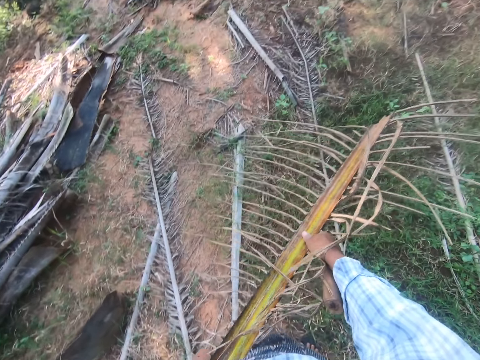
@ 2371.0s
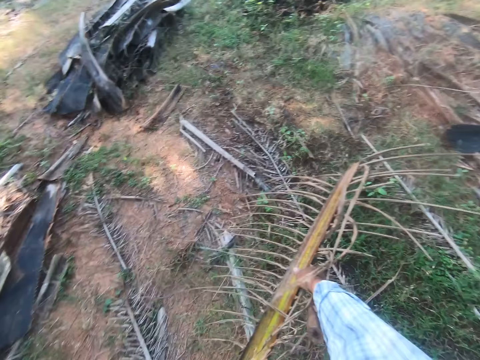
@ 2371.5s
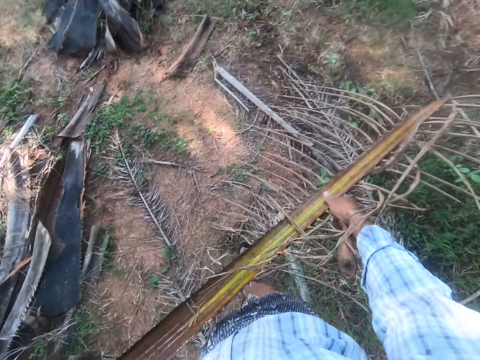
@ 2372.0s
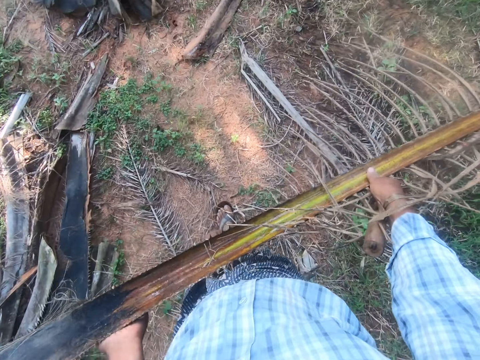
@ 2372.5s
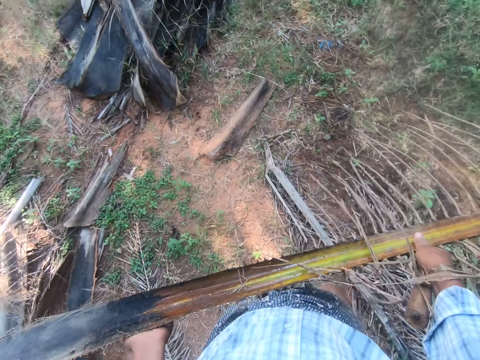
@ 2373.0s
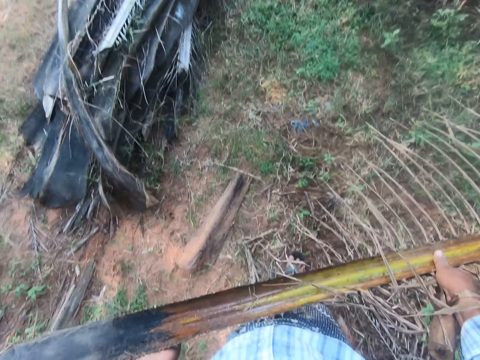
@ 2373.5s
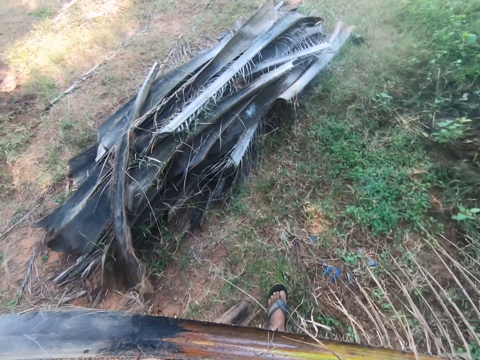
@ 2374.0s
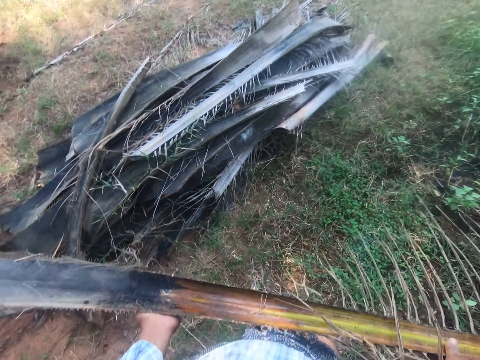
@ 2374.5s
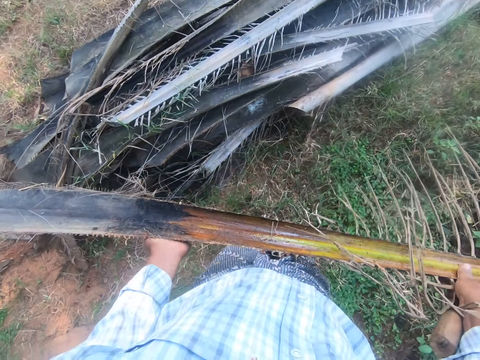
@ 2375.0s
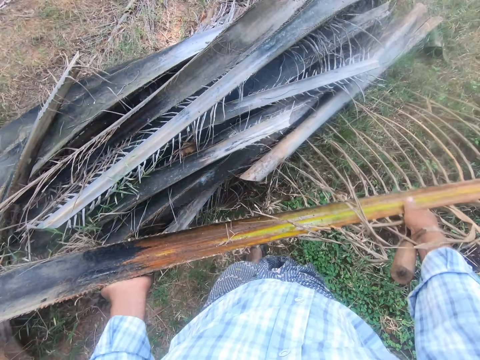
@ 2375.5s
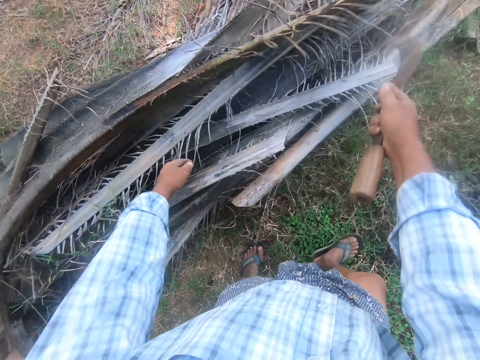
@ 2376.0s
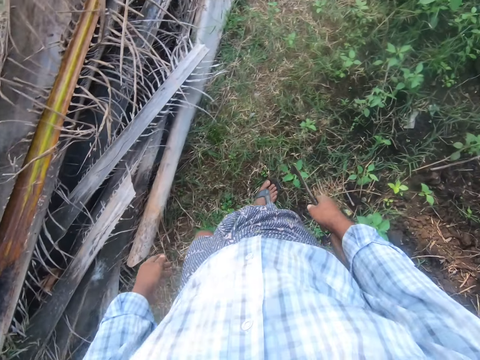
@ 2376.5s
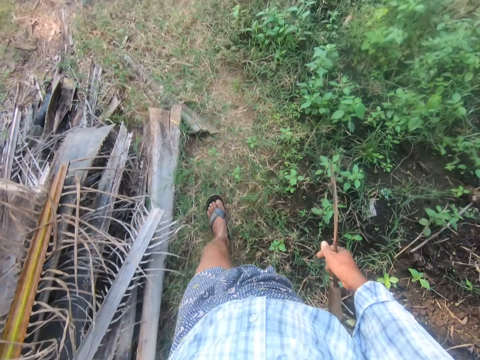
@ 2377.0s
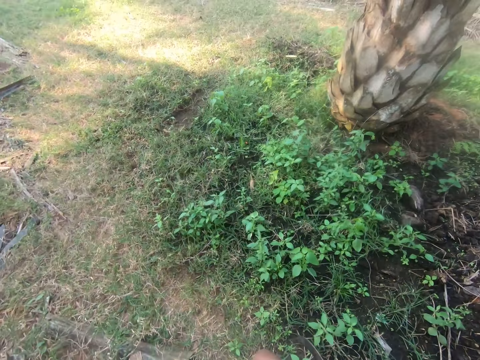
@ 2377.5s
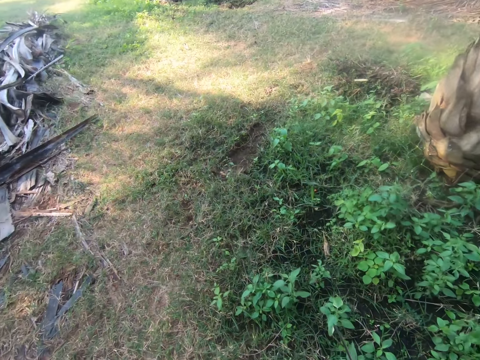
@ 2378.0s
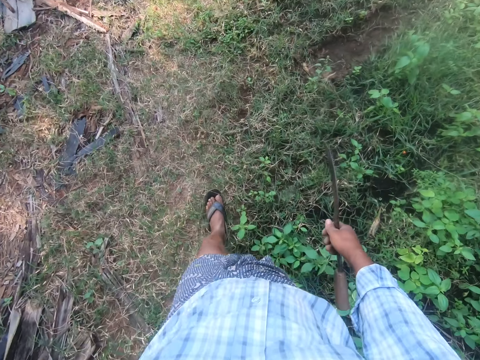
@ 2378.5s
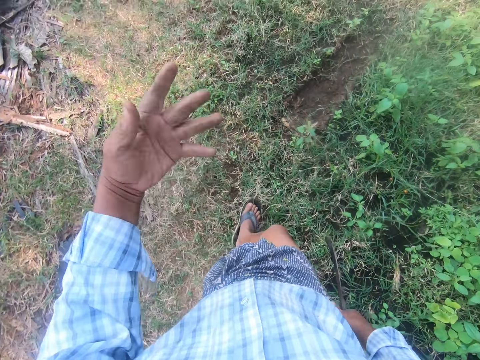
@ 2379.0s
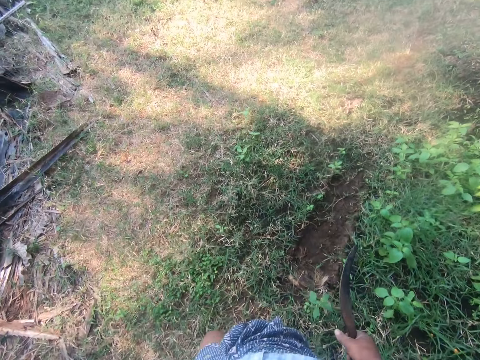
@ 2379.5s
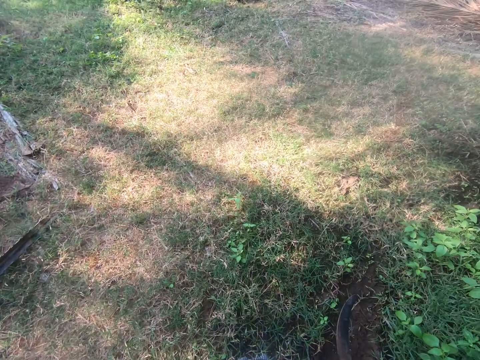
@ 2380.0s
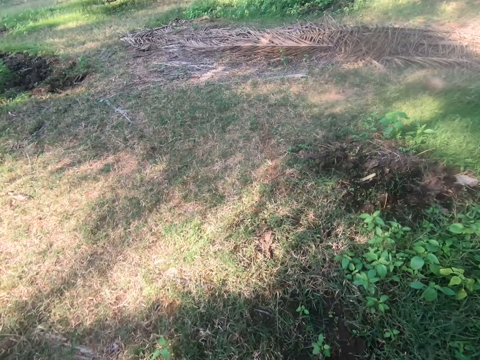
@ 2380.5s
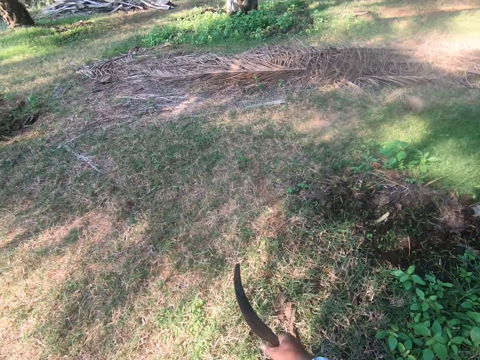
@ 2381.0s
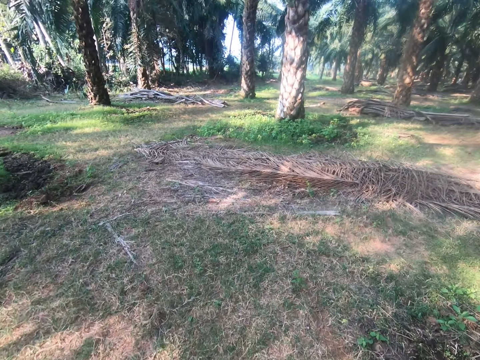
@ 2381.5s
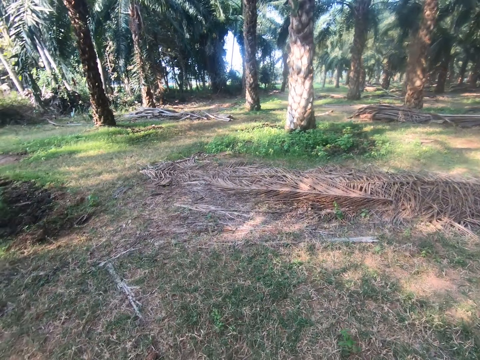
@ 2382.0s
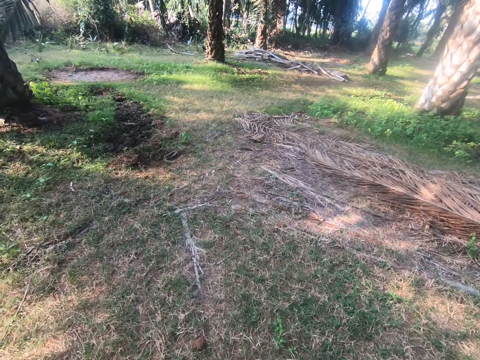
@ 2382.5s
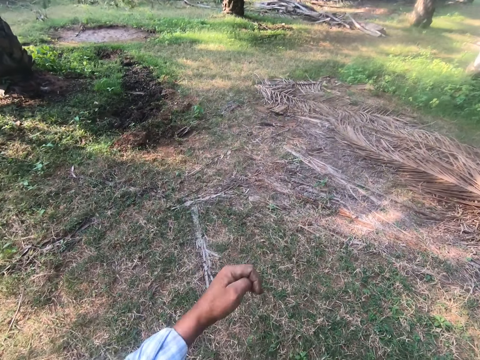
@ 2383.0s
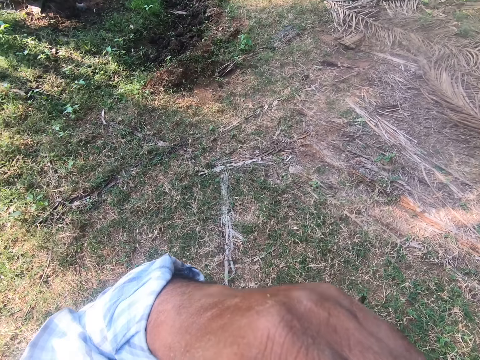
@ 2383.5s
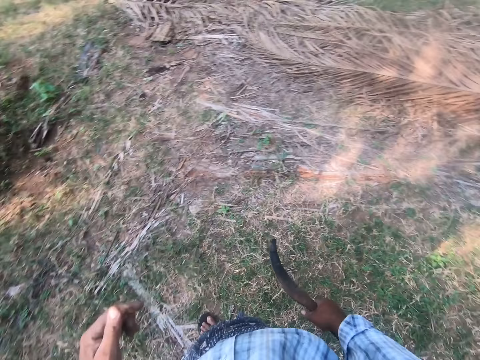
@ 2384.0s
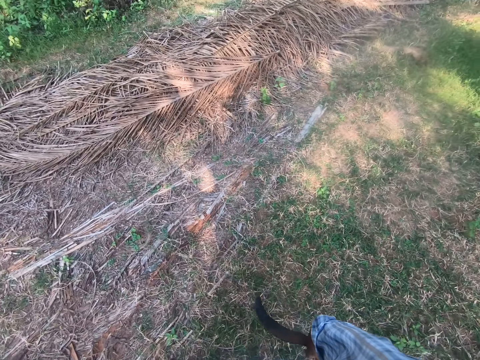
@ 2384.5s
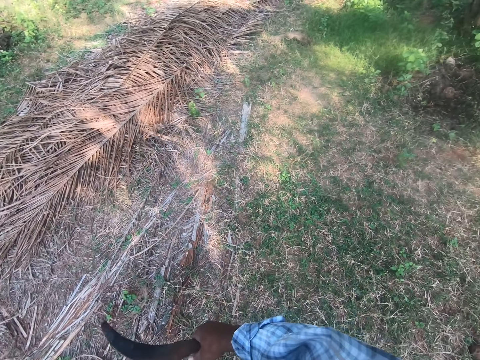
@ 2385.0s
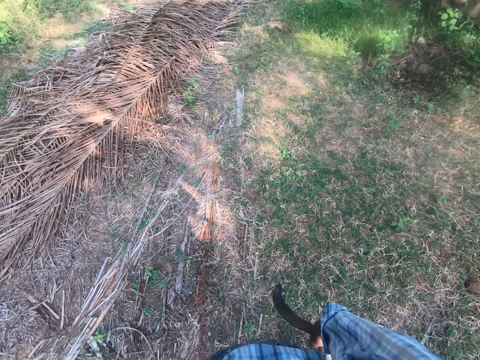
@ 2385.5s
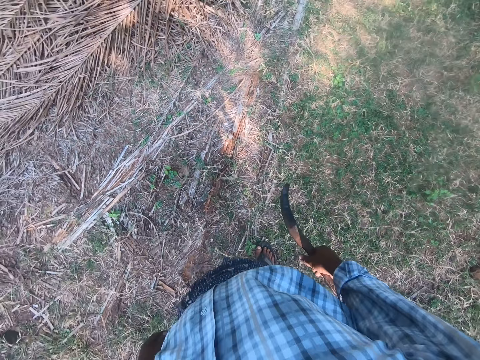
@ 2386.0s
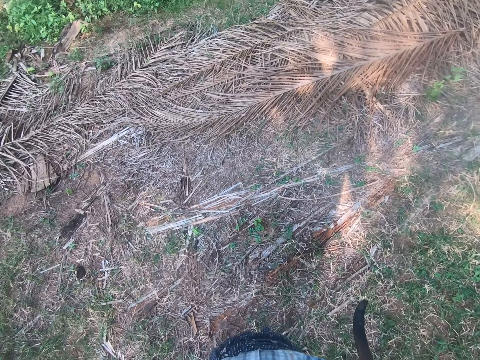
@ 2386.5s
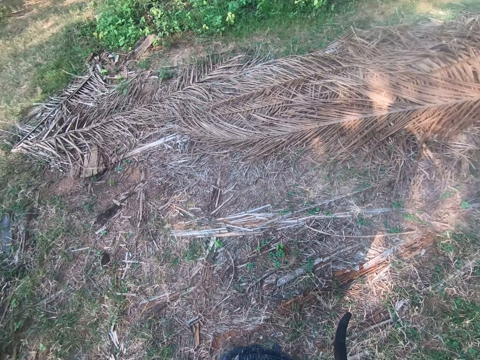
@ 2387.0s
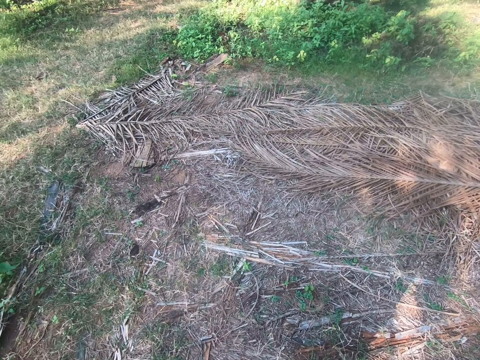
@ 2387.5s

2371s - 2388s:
The camera wearer walks around the garden. They drop the rachis on a heap of rachises. They walk around the garden. They lift their left hand.

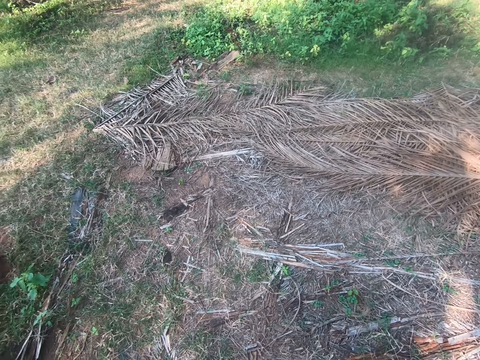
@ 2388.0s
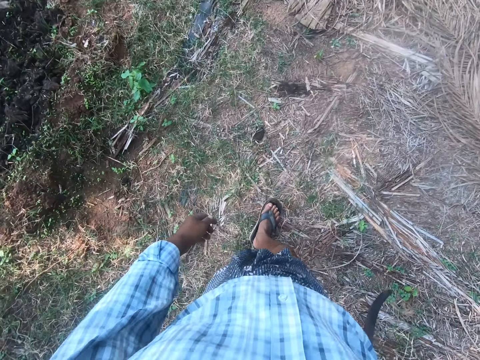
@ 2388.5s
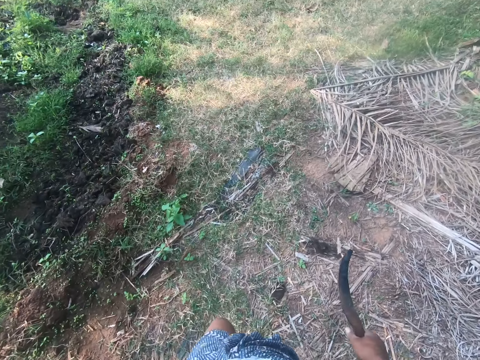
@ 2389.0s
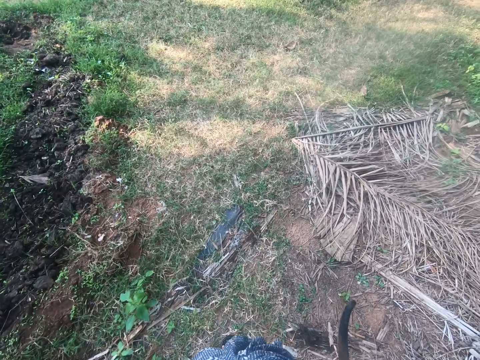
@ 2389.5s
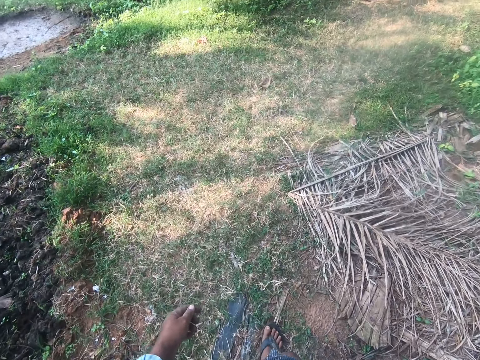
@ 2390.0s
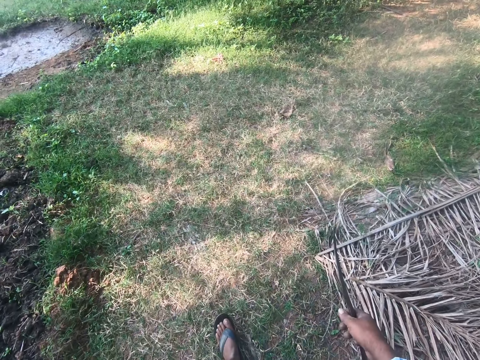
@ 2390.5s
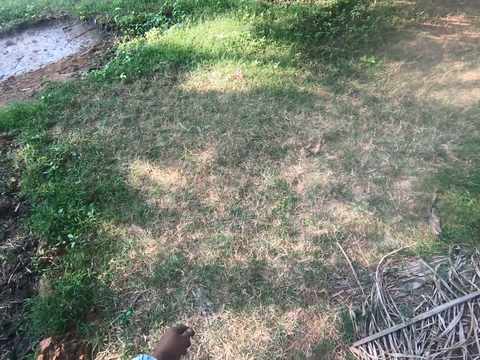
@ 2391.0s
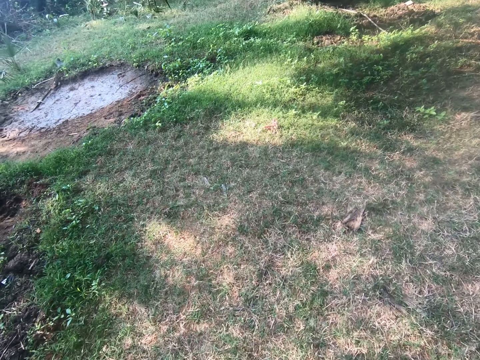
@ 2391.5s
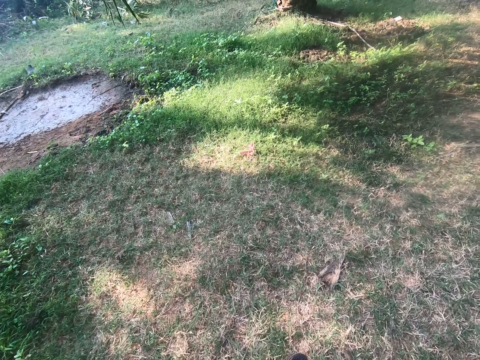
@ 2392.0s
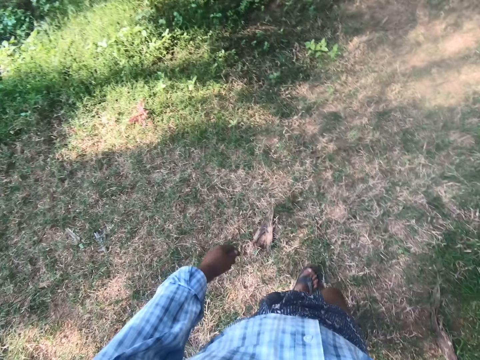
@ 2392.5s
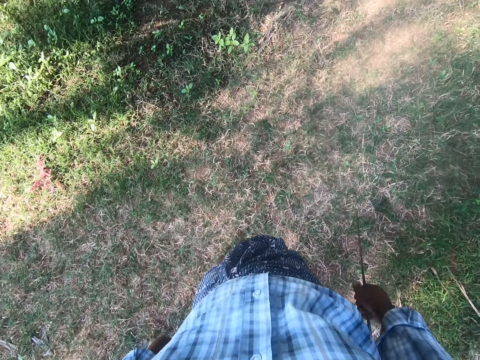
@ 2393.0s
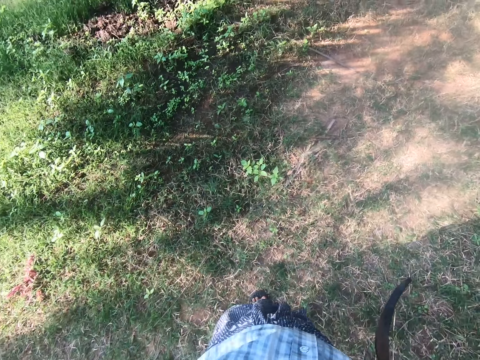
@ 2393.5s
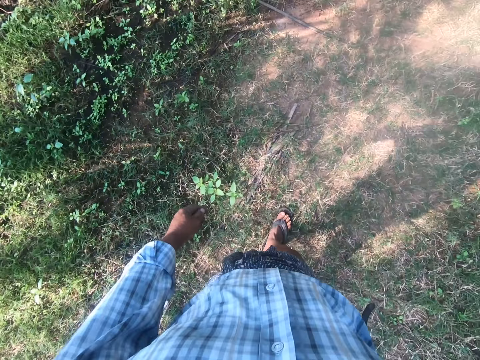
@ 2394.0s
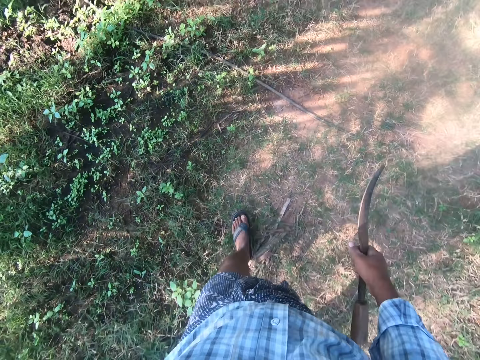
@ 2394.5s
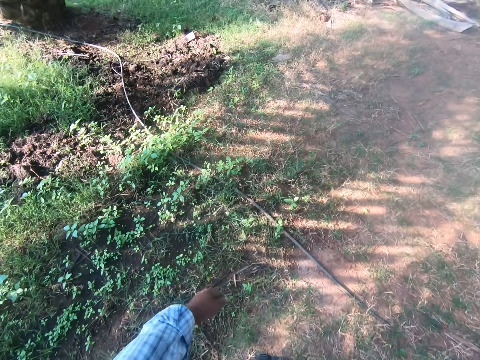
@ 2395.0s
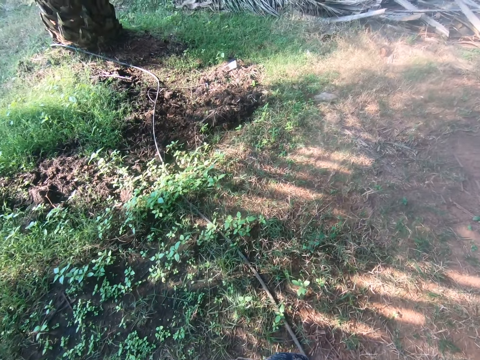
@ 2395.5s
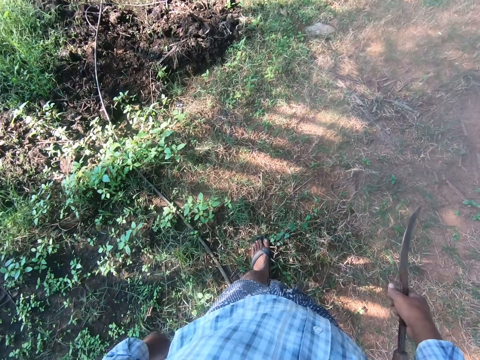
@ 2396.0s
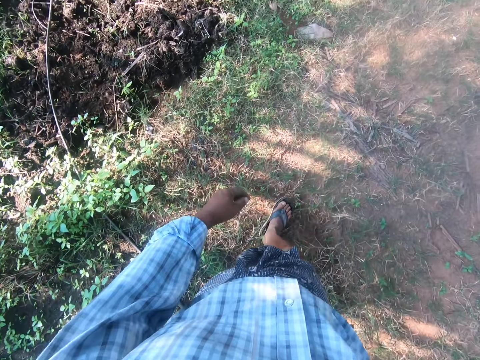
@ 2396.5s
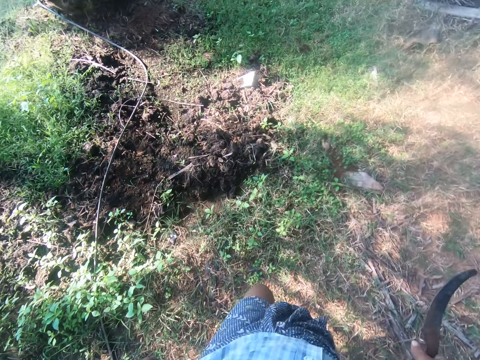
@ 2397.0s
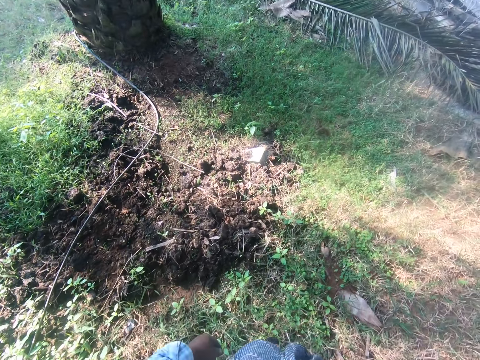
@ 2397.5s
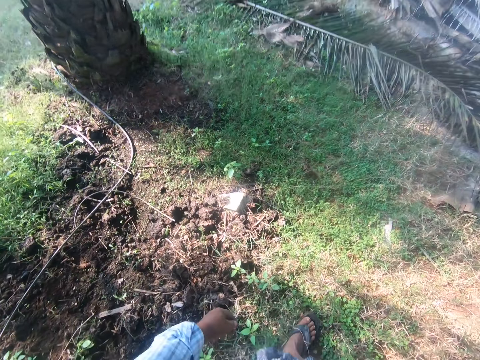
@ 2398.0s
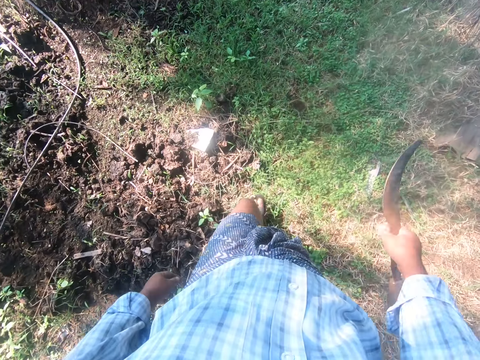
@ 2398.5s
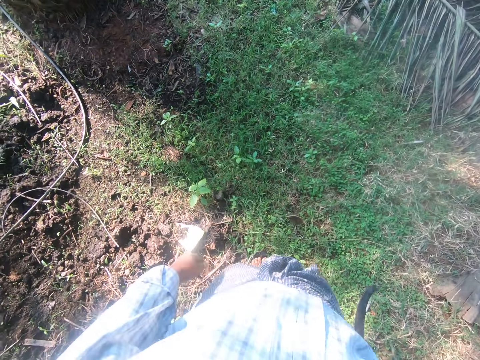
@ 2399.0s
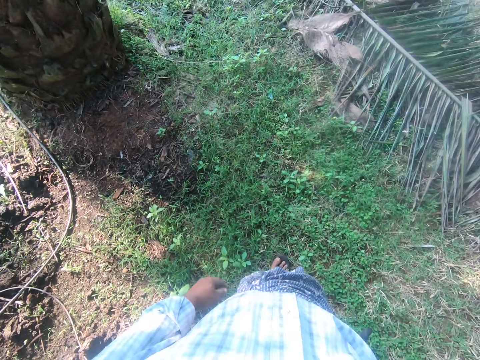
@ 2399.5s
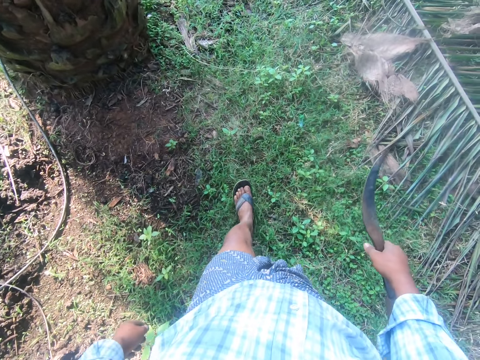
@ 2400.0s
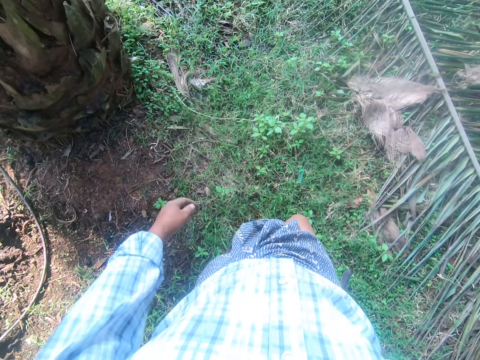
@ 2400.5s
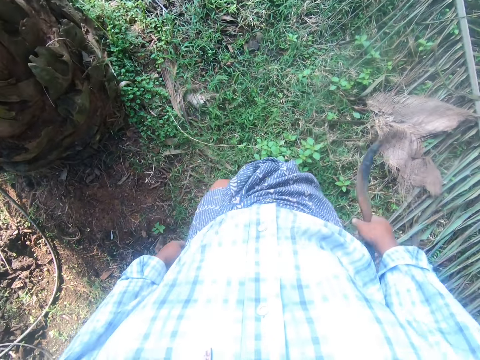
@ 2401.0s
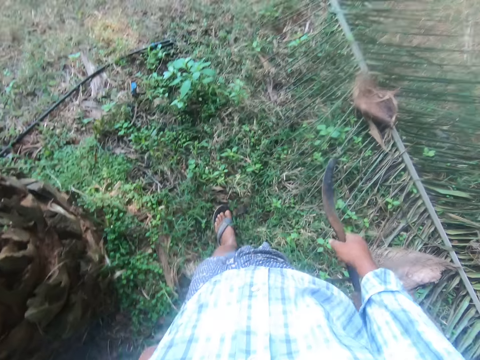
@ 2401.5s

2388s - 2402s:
The camera wearer walks around the garden.
